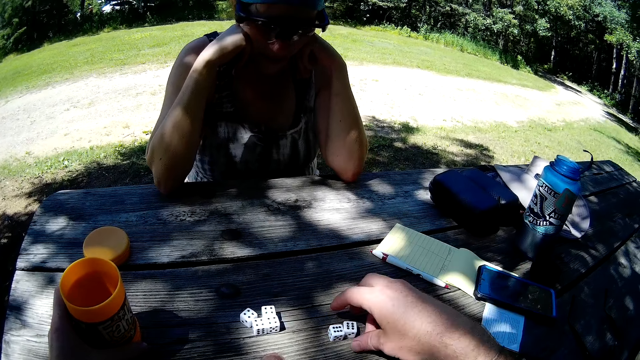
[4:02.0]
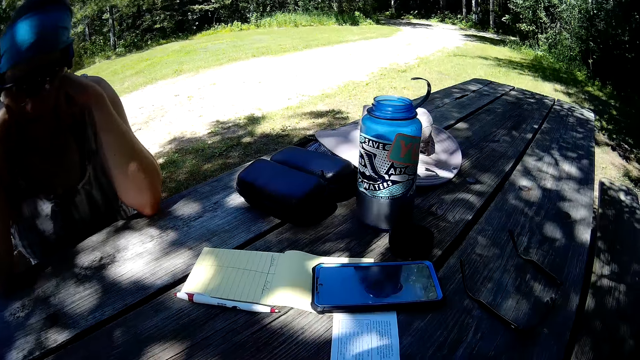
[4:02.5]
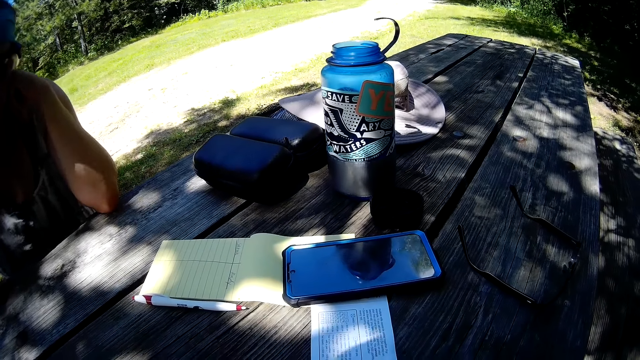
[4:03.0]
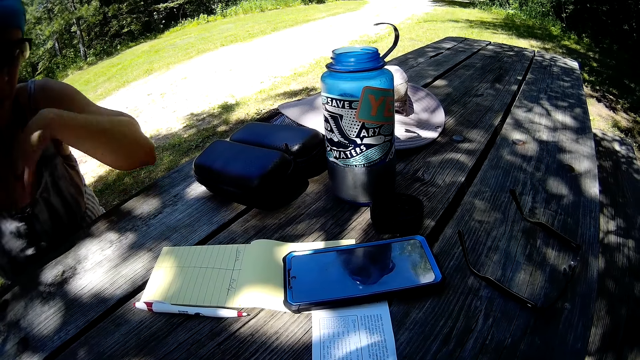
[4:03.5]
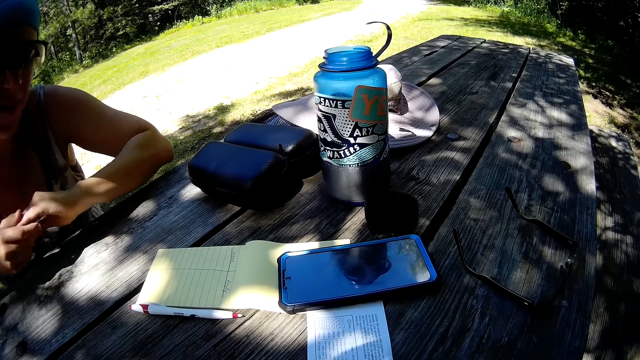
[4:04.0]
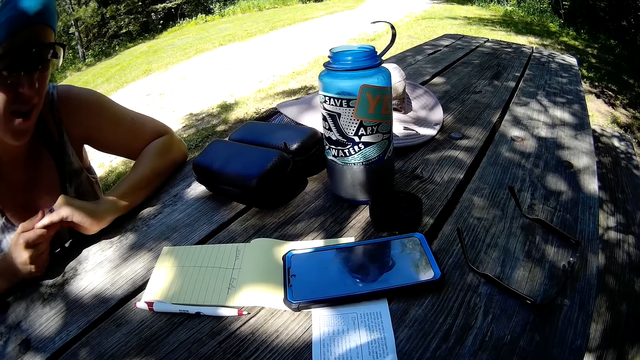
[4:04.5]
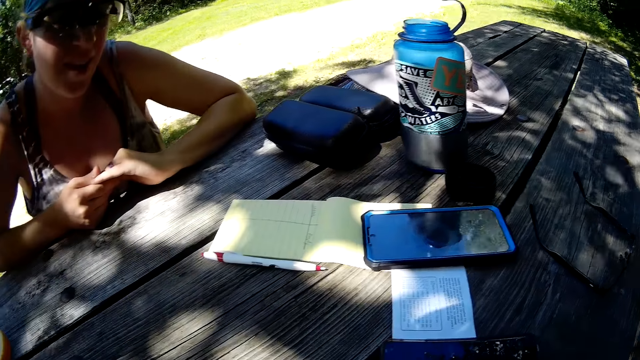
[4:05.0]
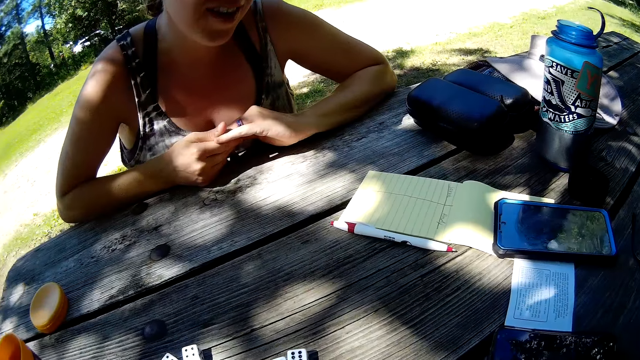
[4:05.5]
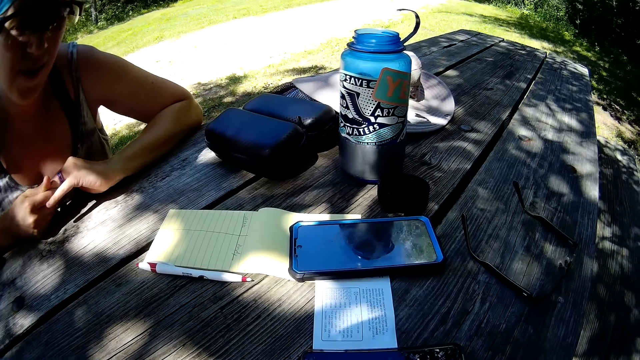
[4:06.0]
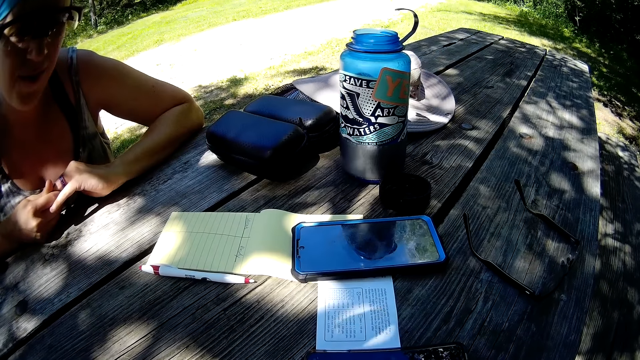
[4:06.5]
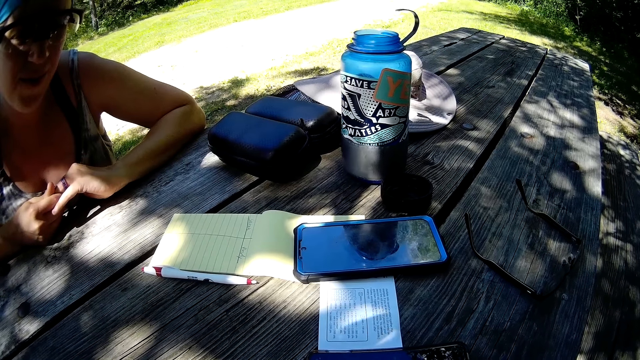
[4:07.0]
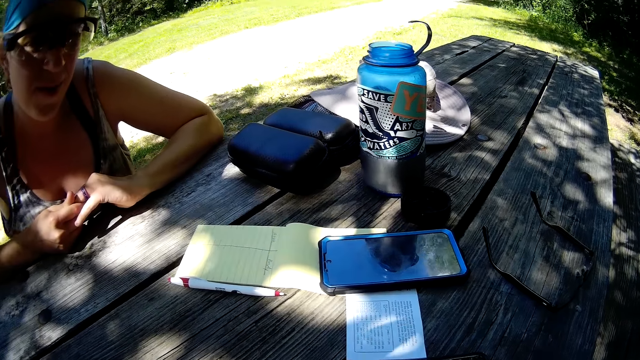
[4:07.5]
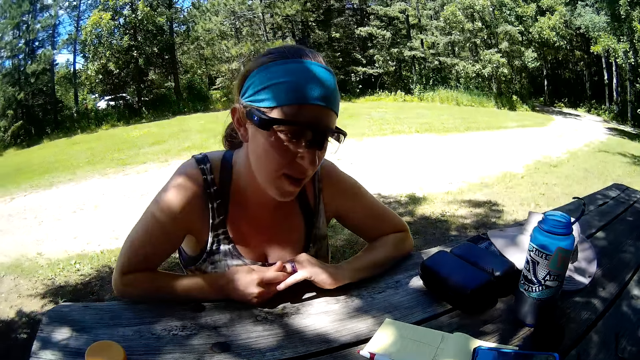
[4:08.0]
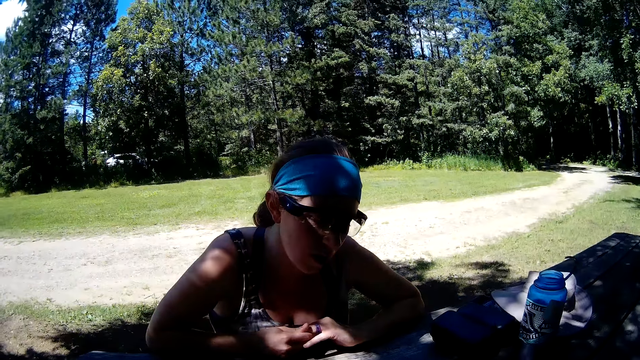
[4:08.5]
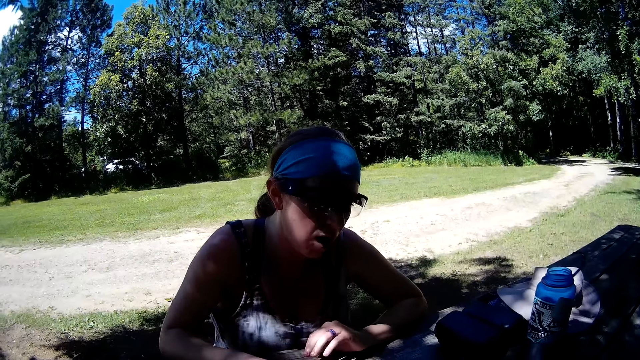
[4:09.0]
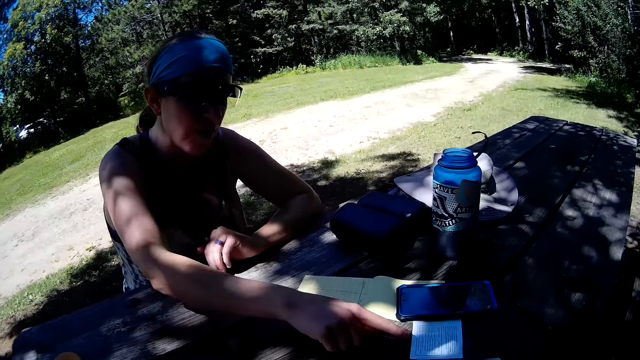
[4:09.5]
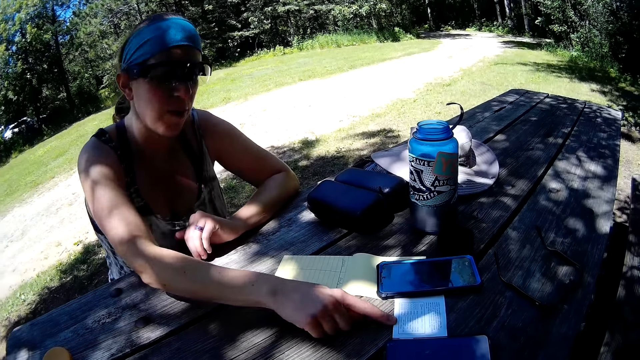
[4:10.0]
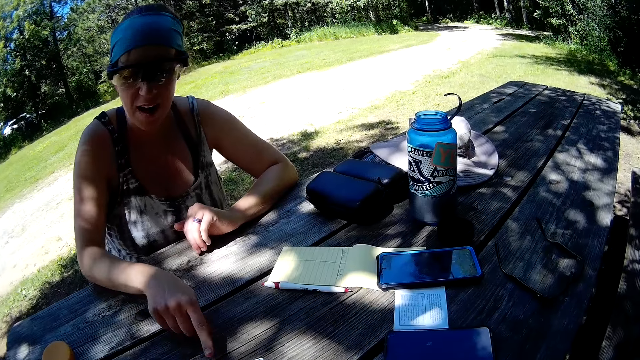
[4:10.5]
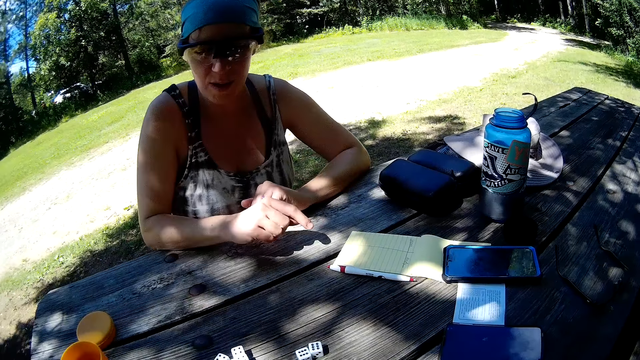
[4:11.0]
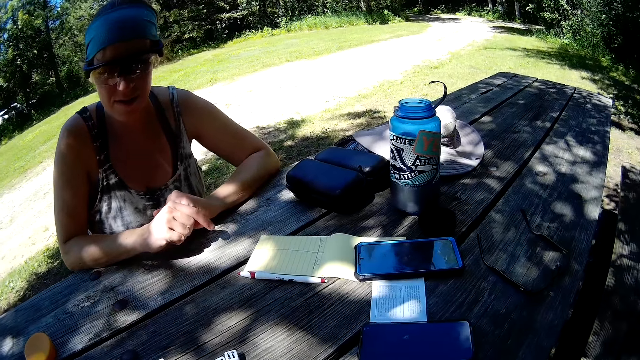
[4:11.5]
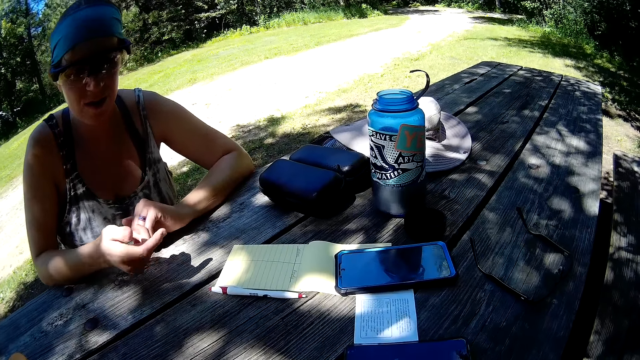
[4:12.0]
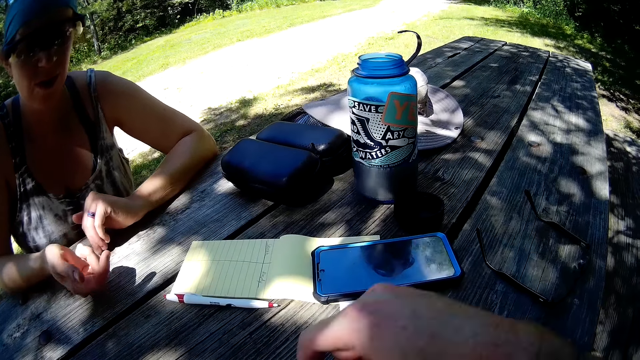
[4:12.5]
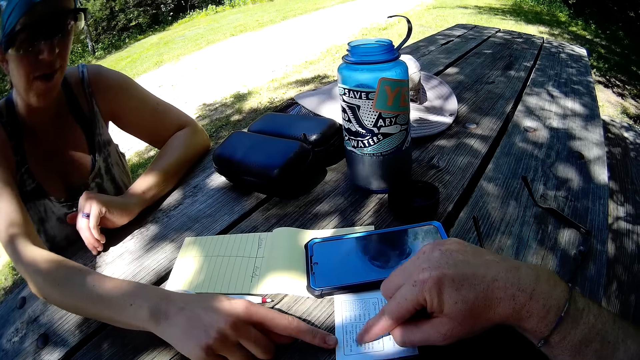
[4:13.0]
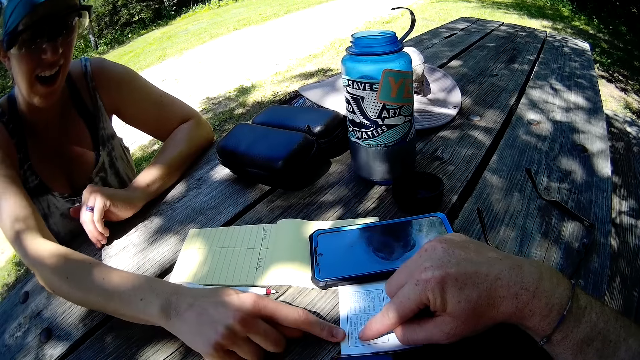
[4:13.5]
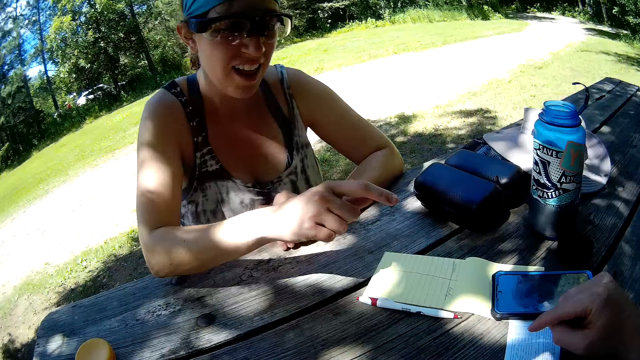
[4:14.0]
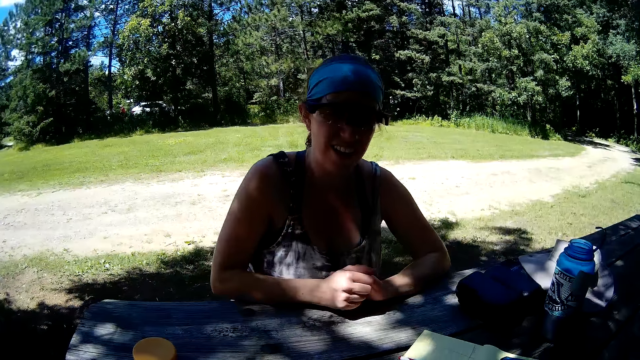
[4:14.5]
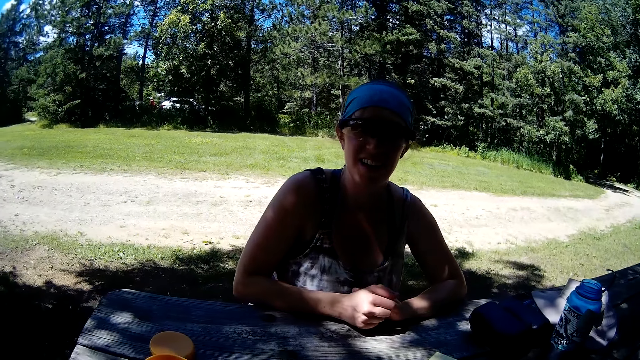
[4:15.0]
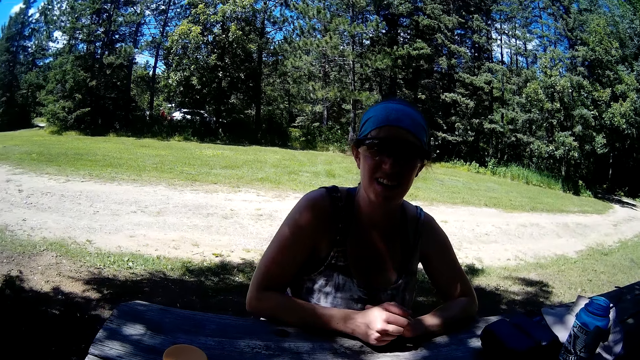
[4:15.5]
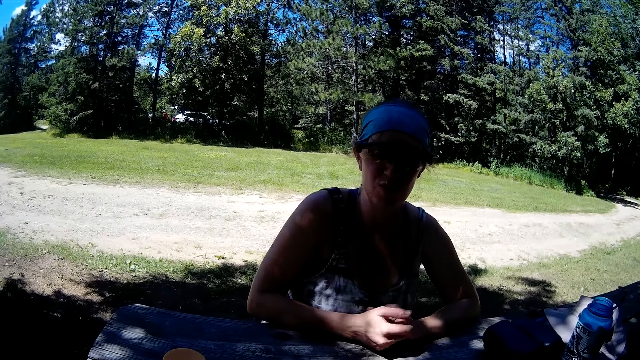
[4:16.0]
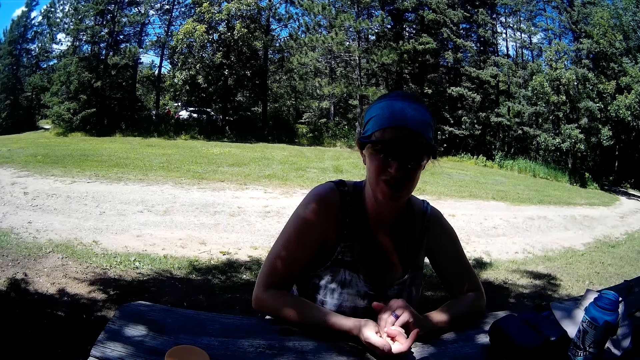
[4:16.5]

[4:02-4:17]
The camera wearer looks at the instructions on the paper. The woman puts her arms on the table. The woman points on the paper. The camera wearer points on the paper. The woman points on the paper.

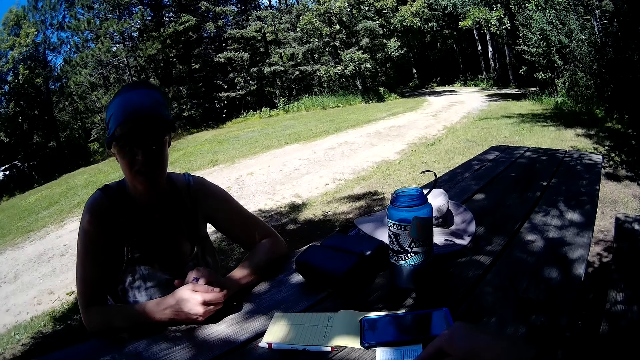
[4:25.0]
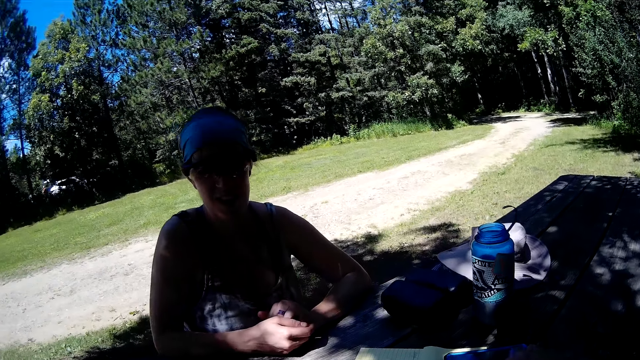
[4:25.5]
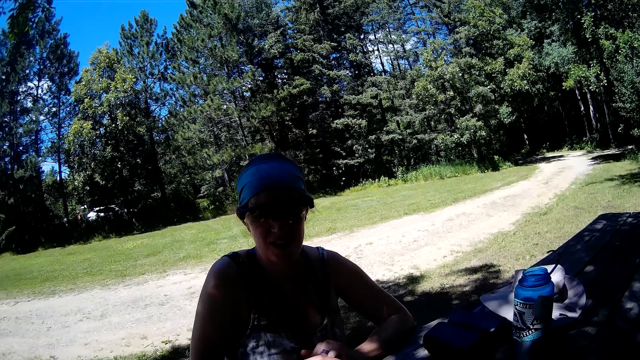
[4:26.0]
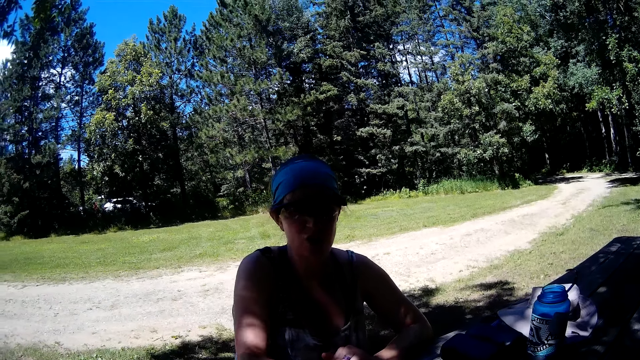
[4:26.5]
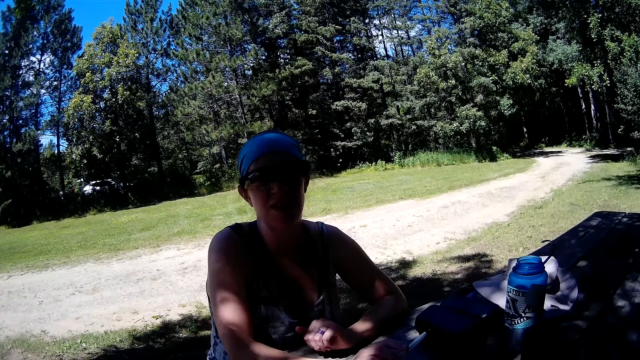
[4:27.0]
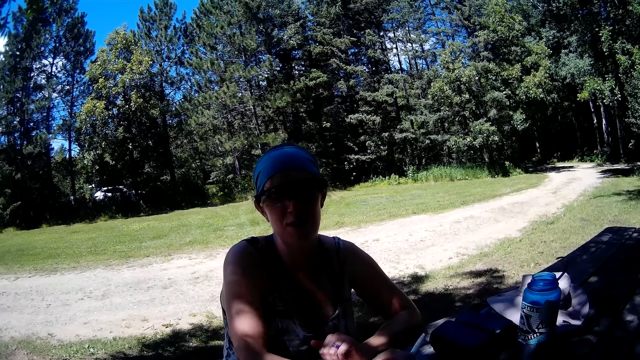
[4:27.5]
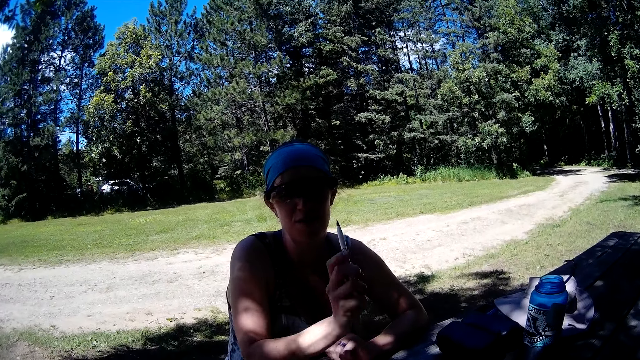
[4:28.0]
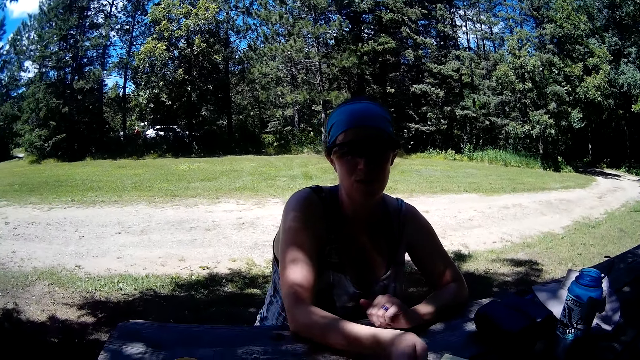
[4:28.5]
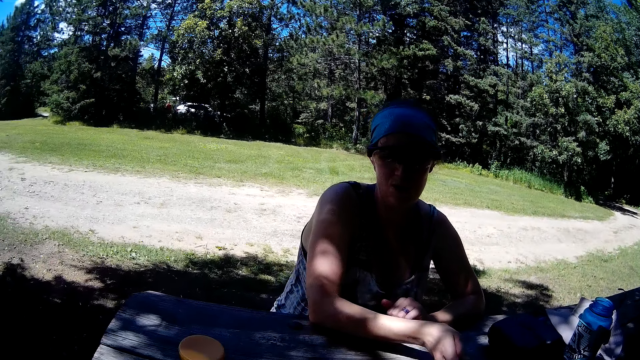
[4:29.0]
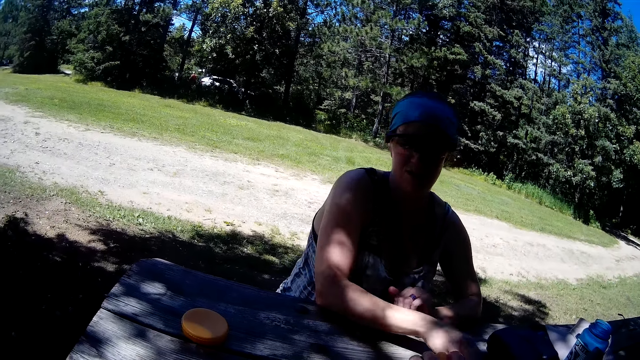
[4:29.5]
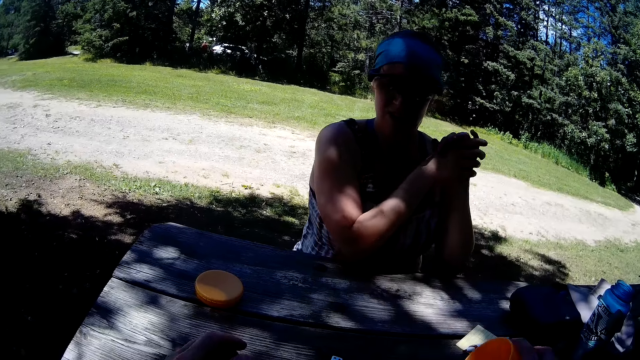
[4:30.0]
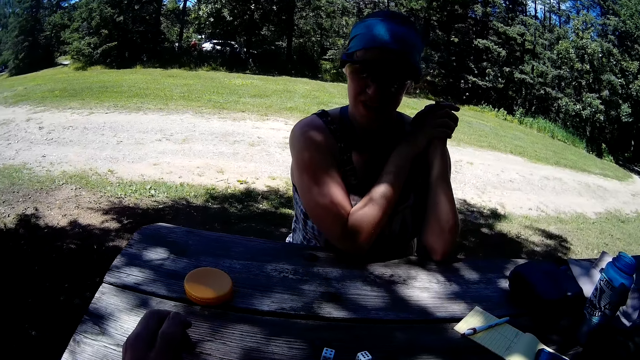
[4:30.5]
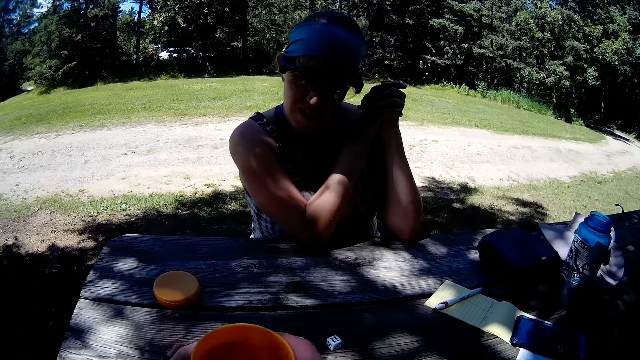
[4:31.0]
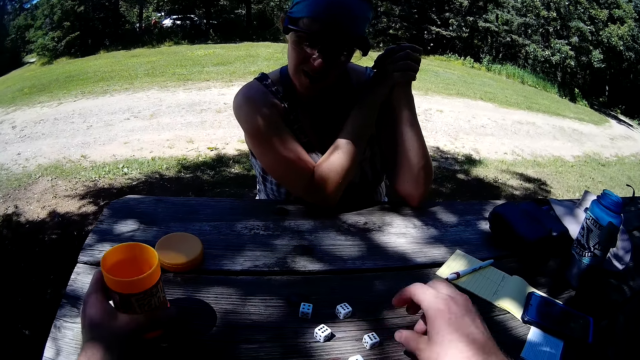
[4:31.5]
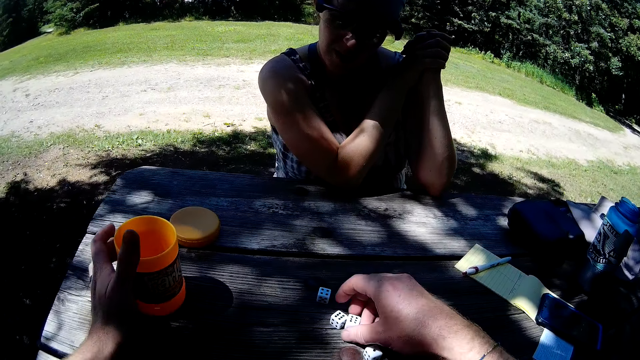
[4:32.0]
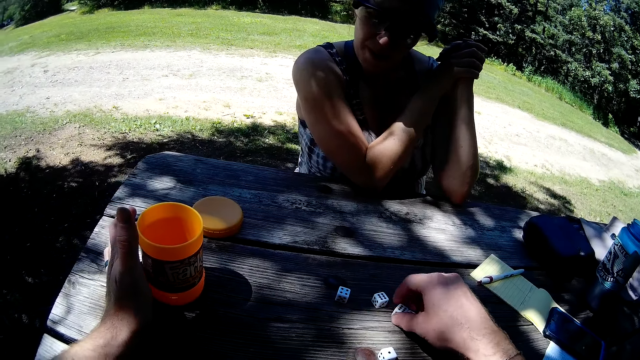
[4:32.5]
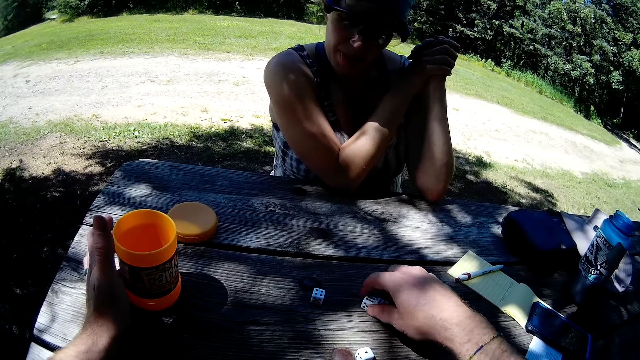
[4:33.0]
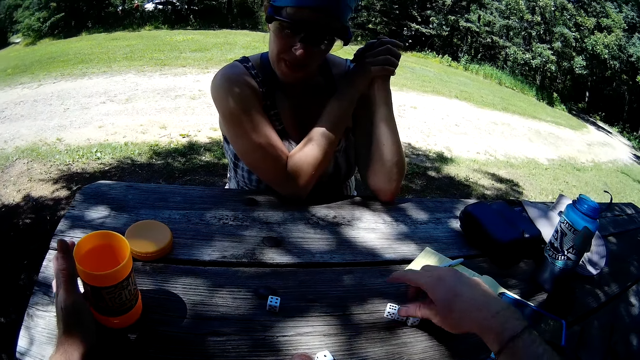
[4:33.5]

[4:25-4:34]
The woman holds the pen up. The camera wearer raises her right hand with a pen. The woman puts the pen down. The camera wearer drops the yellow container in his left hand. They move the dice around on the table.
